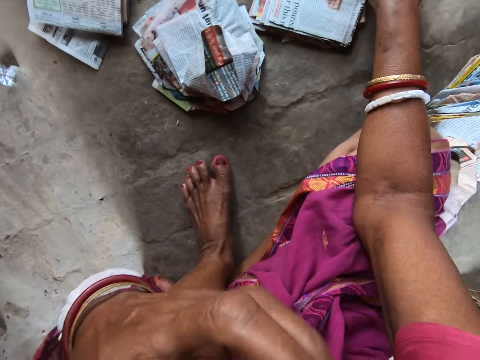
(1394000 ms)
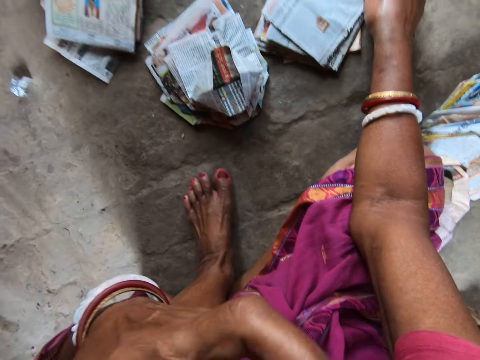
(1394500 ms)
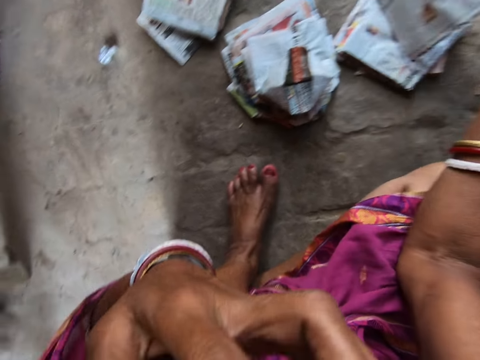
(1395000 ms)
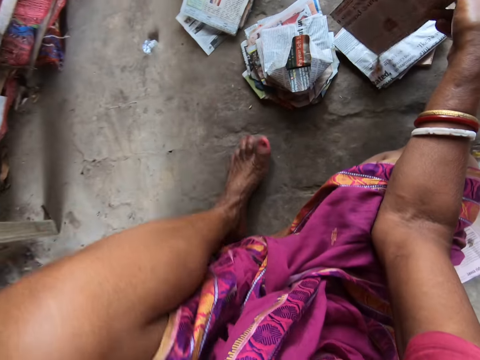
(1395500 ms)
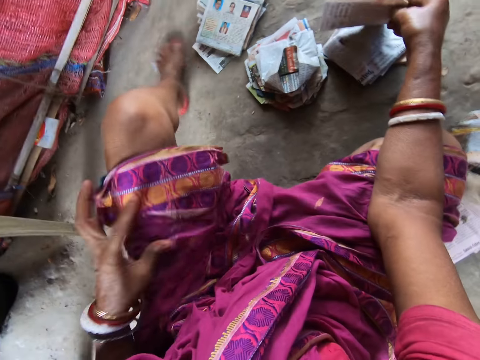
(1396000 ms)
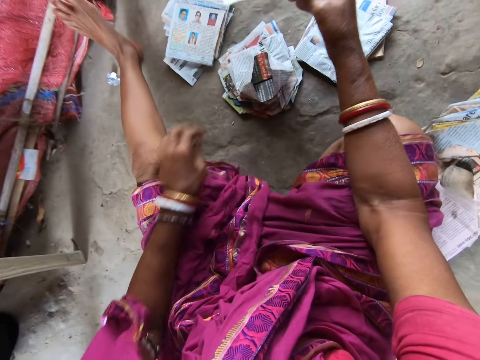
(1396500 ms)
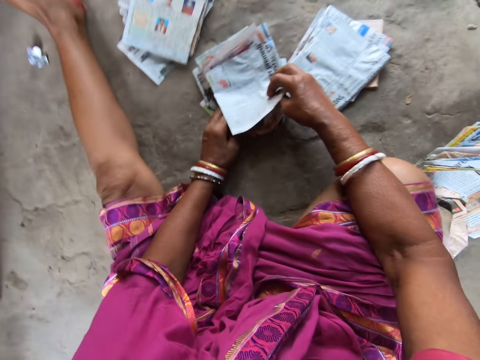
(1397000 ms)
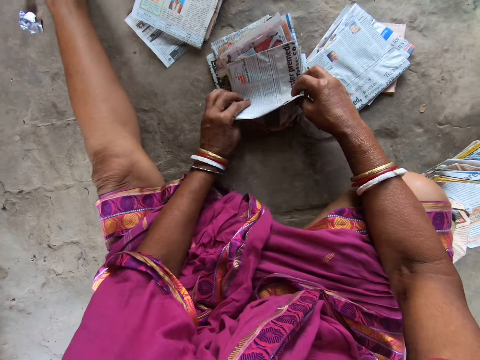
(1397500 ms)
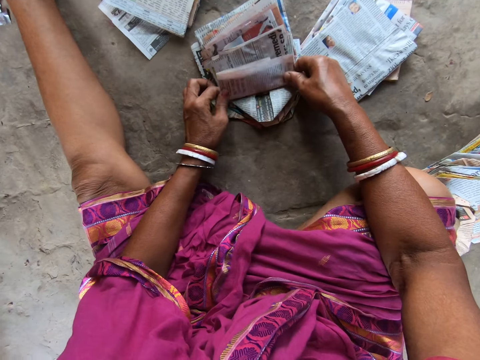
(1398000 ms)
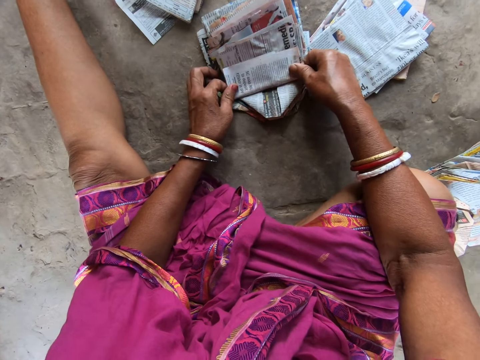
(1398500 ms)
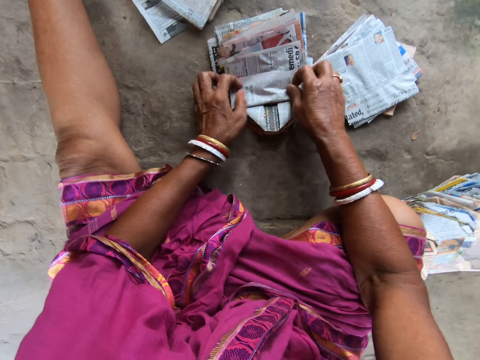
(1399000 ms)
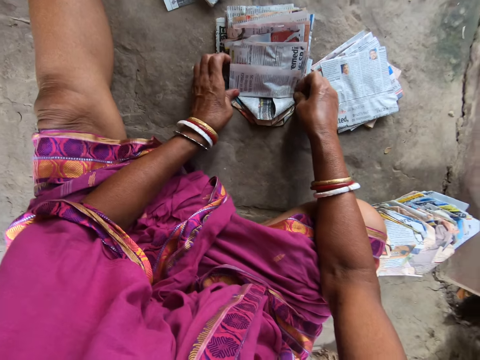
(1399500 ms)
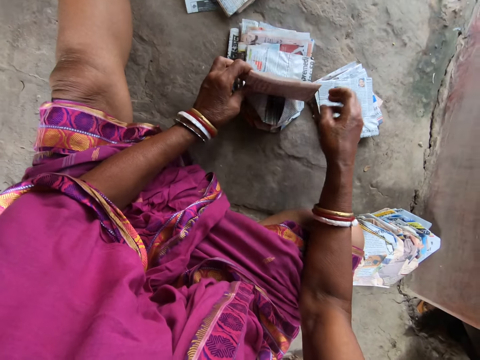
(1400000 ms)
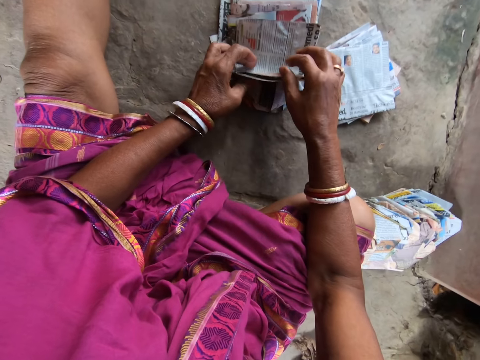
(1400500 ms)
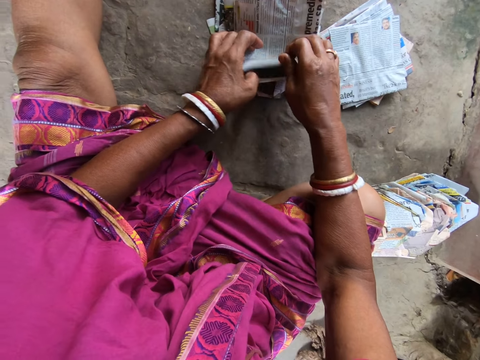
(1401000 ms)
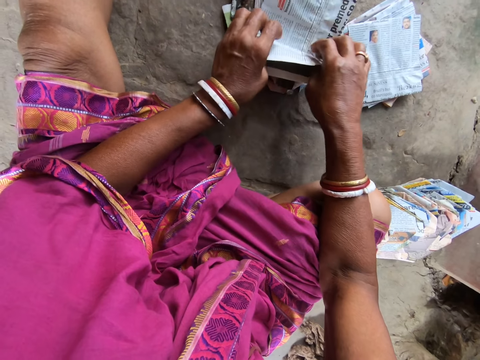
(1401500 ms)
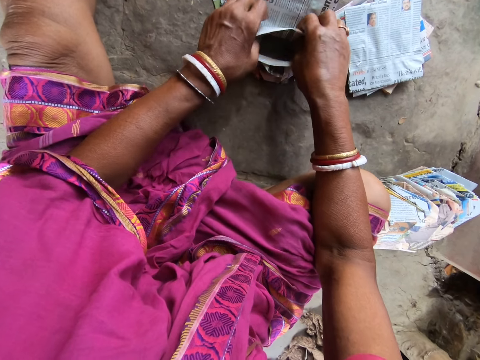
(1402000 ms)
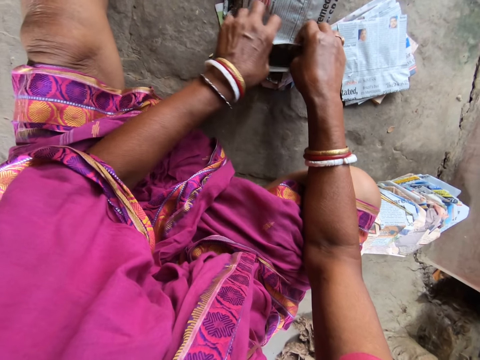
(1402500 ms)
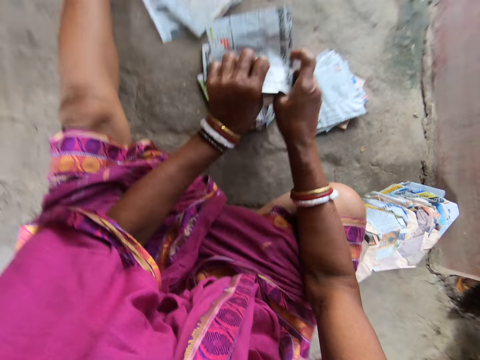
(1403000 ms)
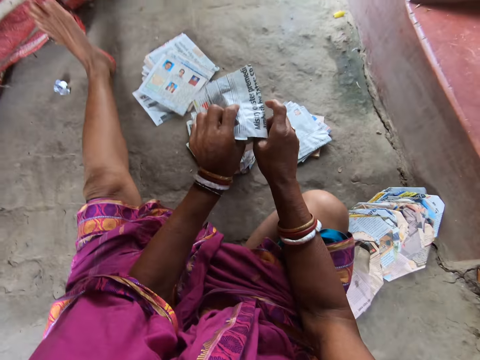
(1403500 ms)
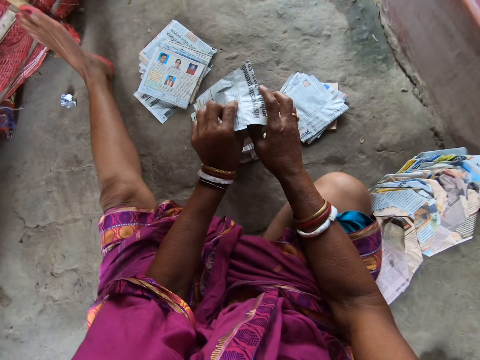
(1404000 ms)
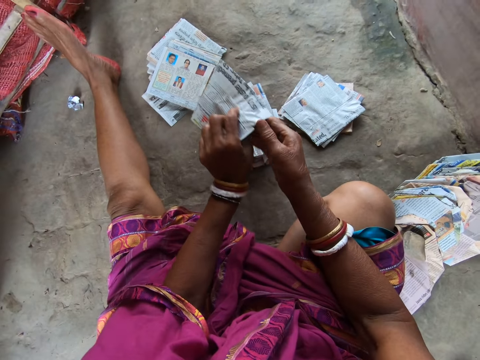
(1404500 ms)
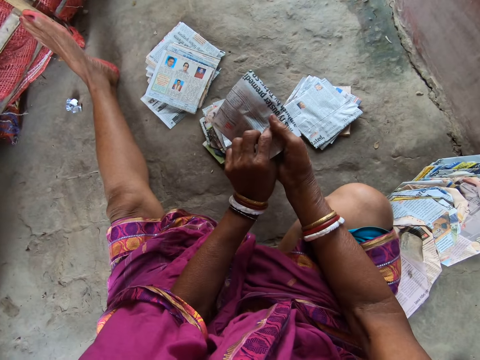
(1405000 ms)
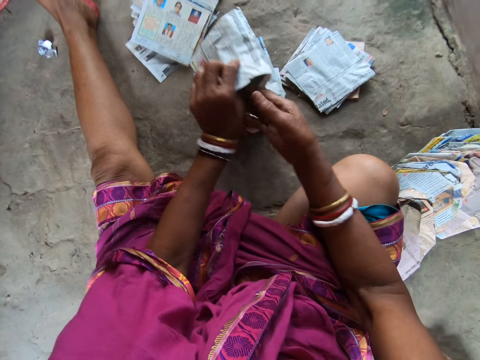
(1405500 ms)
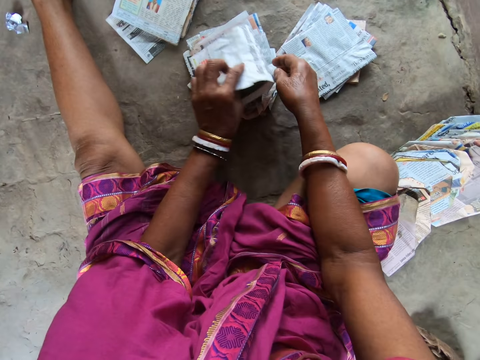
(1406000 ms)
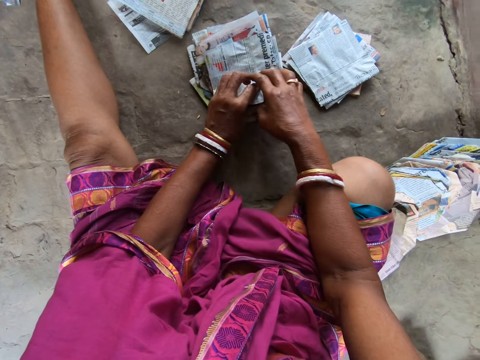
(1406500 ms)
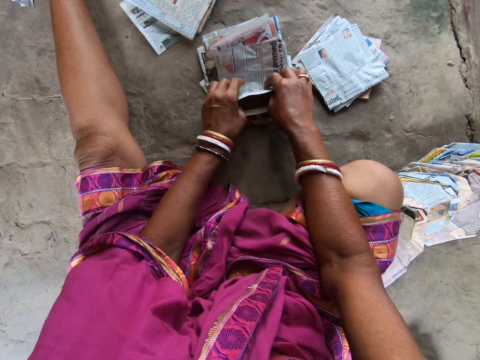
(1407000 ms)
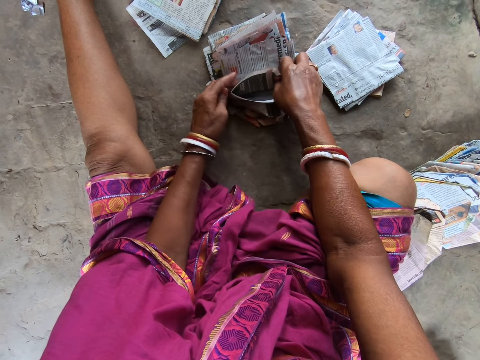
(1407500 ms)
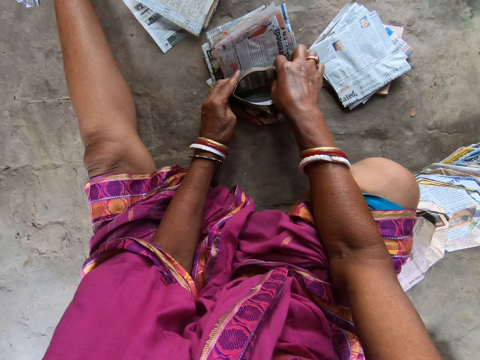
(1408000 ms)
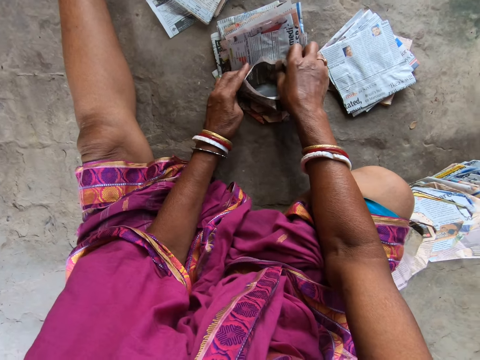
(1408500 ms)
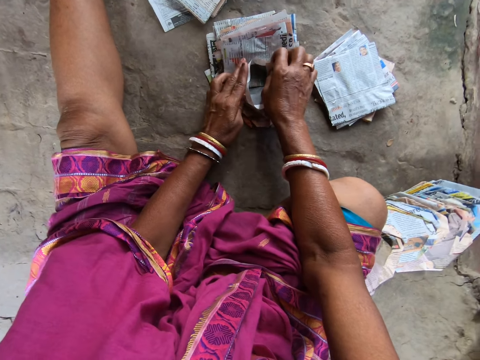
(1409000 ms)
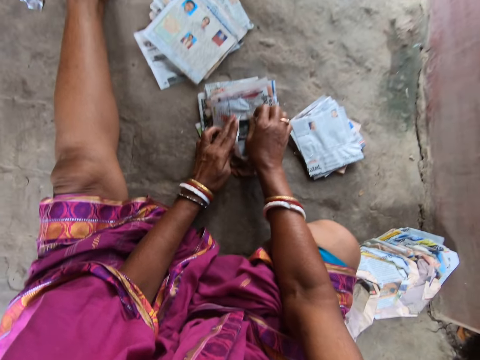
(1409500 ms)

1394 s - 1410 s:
The camera wearer moves a piece of paper on a pile of papers on the floor with her right hand. She picks the piece of paper from the pile of papers on the floor with her right hand. She stretches her left leg on the floor. She touches her cloth with her left hand. She puts the piece of paper in her right hand on some pieces of paper on the floor. She folds the piece of paper on the pieces of paper on the floor with both hands. She lifts the piece of paper from the pieces of paper on the floor with both hands. She opens the piece of paper with both hands. She puts her right hand into the paper in her left hand. She puts the piece of paper in her left hand on the pieces of paper on the floor. She folds the piece of paper on the pieces of paper on the floor with both hands.

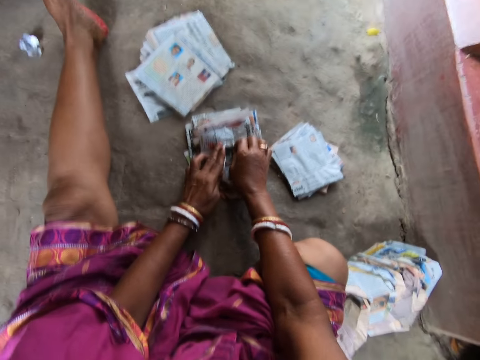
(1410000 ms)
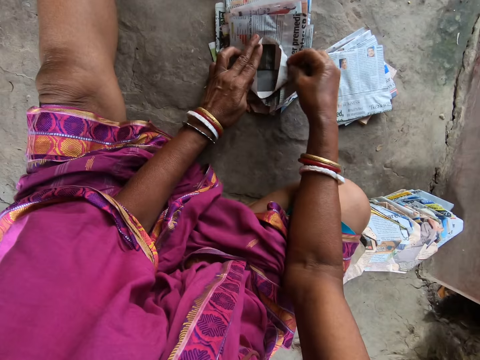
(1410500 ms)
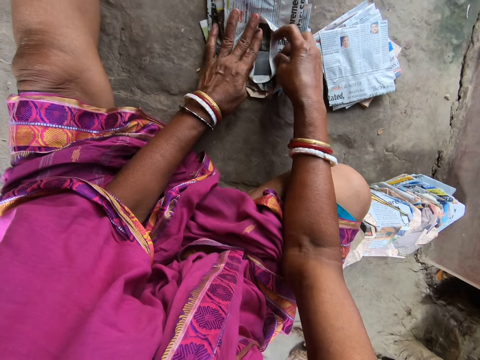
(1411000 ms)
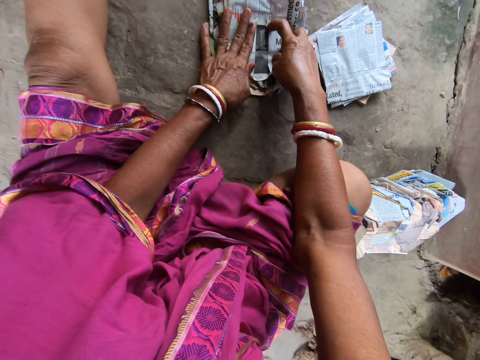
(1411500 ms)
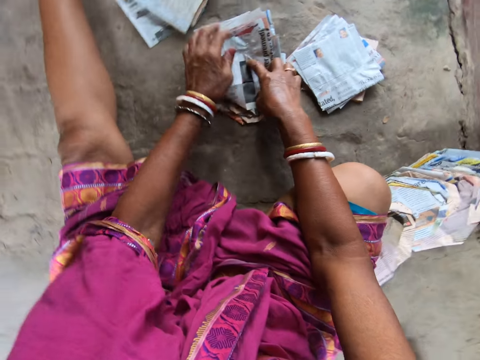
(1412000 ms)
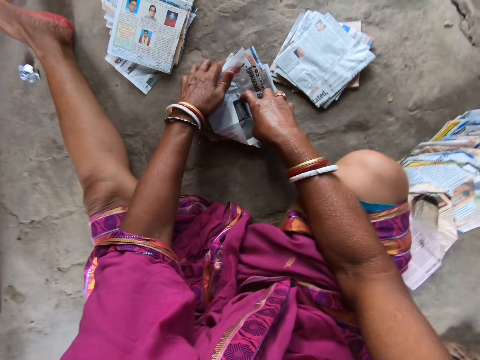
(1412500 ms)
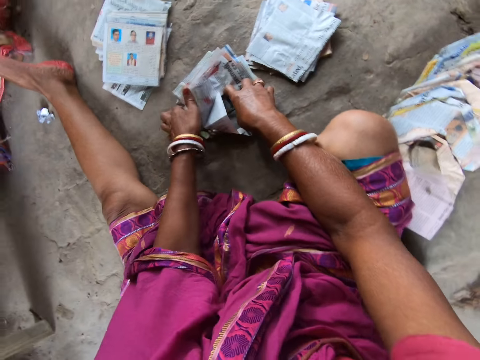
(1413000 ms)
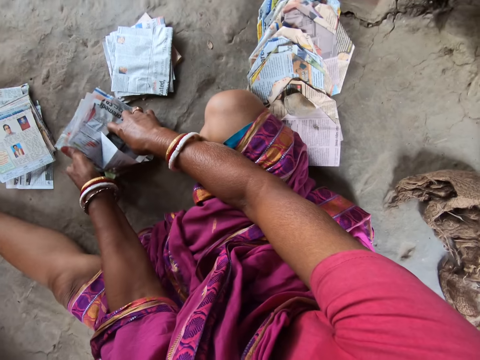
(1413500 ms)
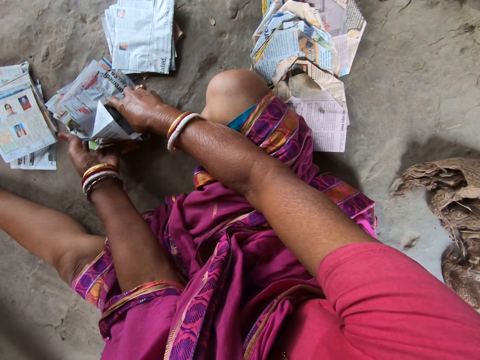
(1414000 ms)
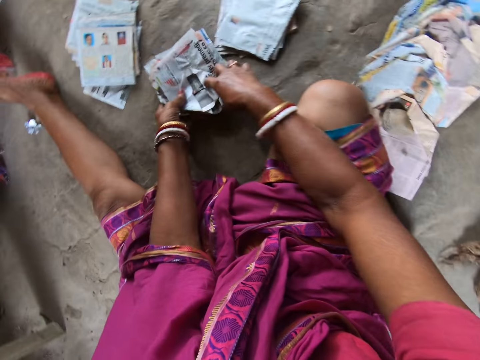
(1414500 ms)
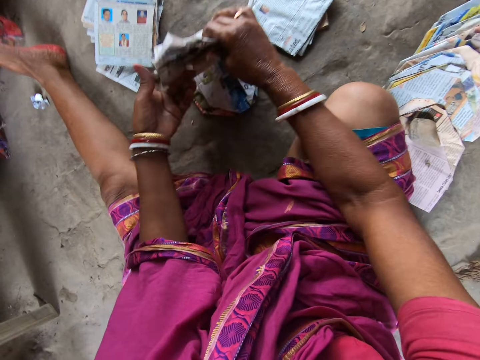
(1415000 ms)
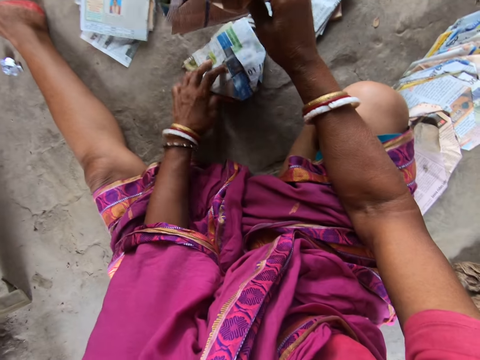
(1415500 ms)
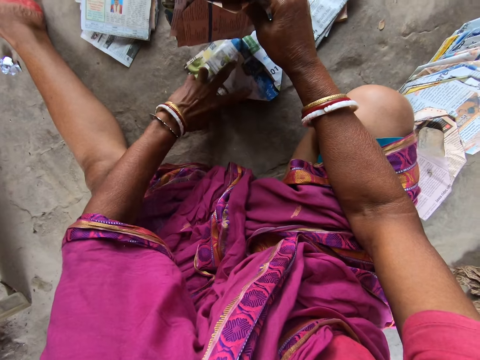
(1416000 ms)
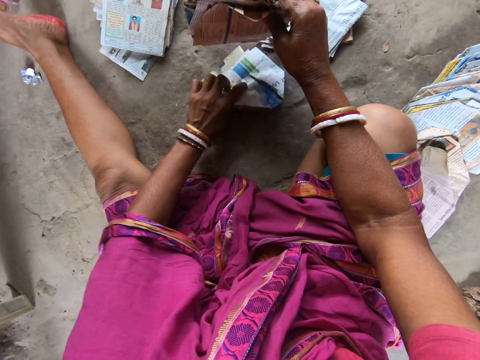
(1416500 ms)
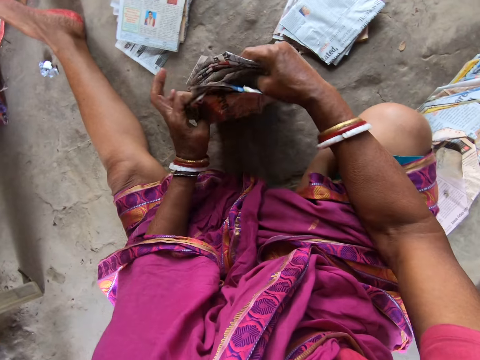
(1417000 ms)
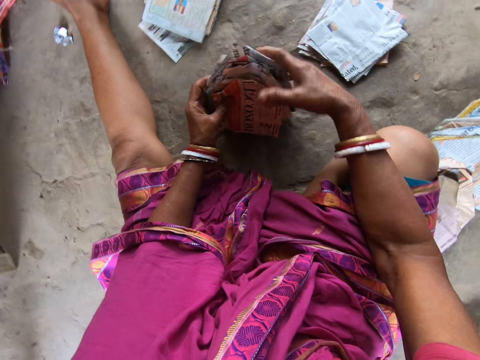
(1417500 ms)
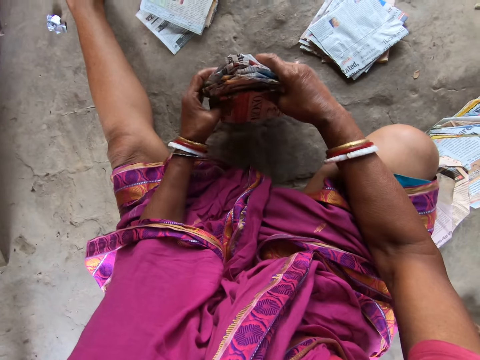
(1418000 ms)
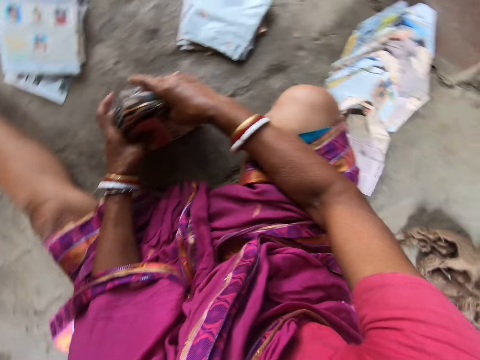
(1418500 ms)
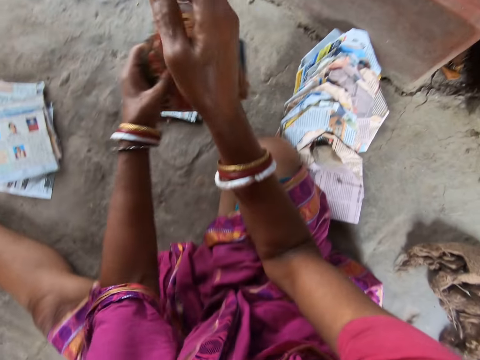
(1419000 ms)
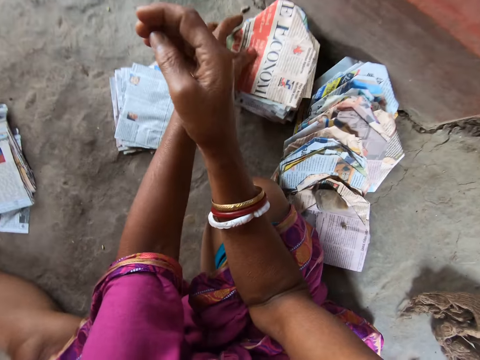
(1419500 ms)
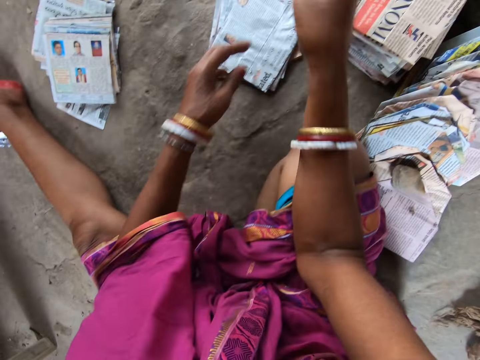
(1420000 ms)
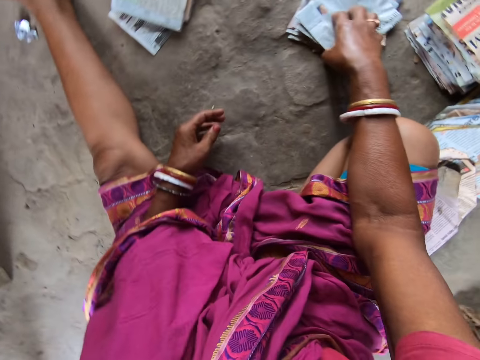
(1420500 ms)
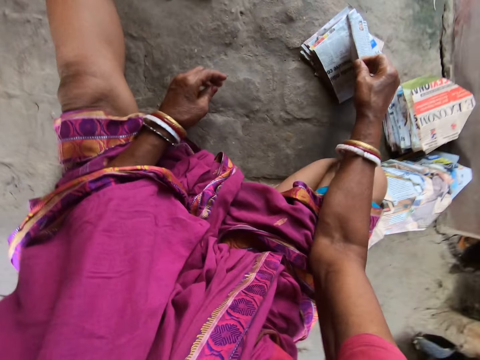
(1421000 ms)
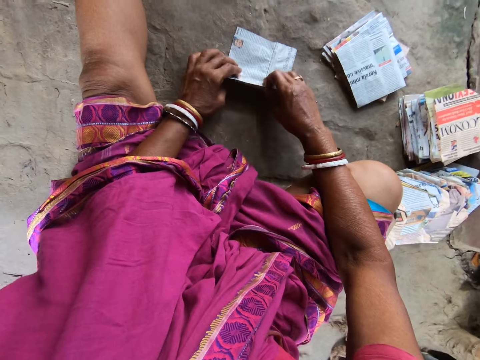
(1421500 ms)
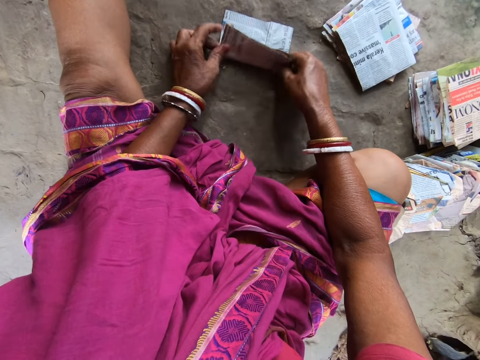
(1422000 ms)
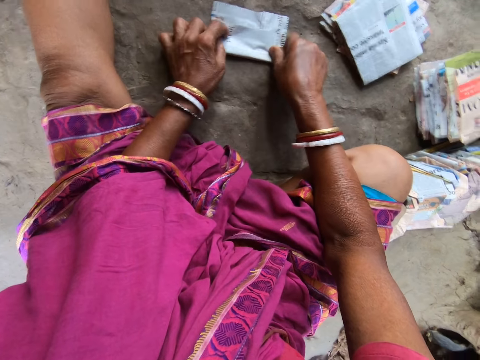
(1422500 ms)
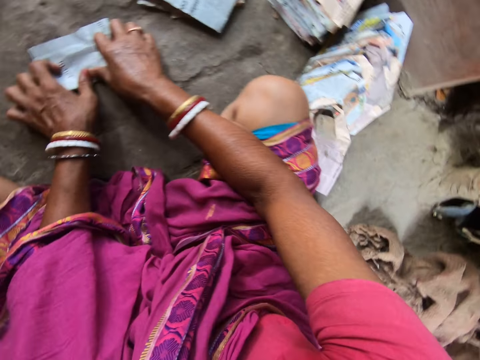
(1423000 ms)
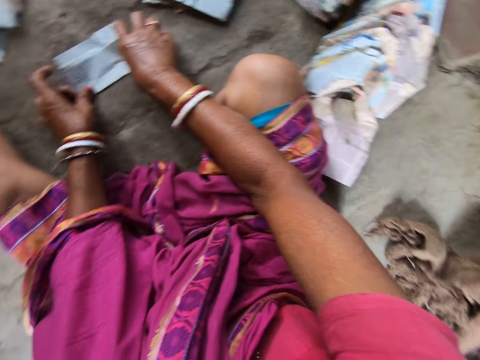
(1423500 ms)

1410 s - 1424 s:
The camera wearer moves the pieces of paper on the floor with her left hand. She picks up the piece of paper from the floor with both hands. She picks up the pieces of paper from the floor with her left hand. She puts the pieces of paper in her right hand together with the pieces of paper in her left hand. She packs the pieces of paper together with both hands. She picks up the pieces of paper from the floor with both hands. She hits the pieces of paper in her hands on the floor. She picks up the pieces of paper from the floor with both hands. She drops the pieces of paper in her left hand on the floor. She places her left hand on her left leg. She picks up a piece of paper from the pile of papers on the floor with her right hand. She puts the piece of paper in her right hand on the floor. She folds the piece of paper on the floor with both hands.
